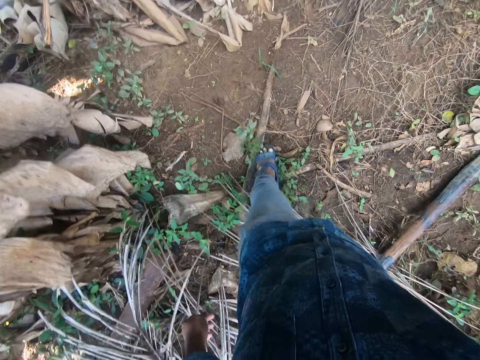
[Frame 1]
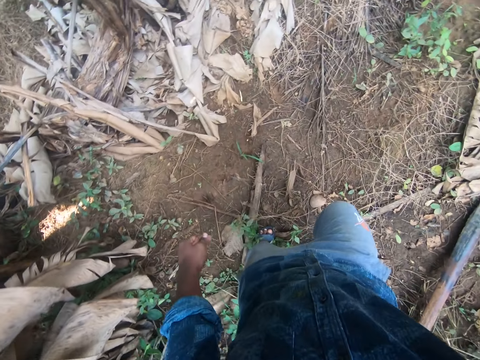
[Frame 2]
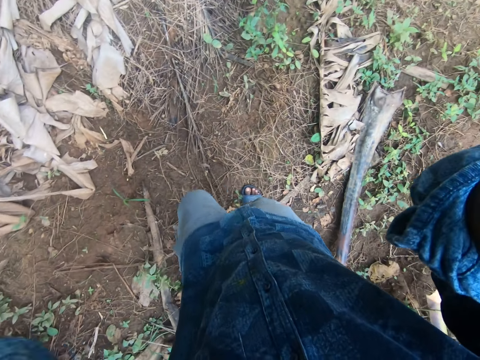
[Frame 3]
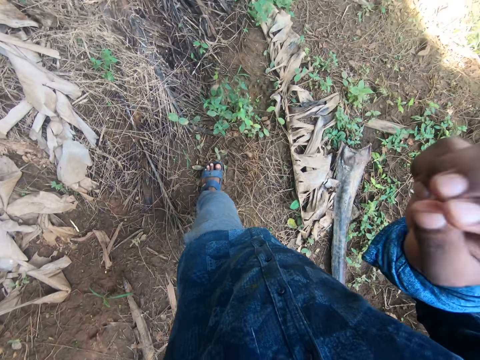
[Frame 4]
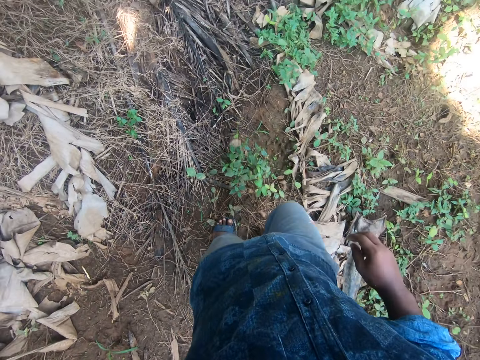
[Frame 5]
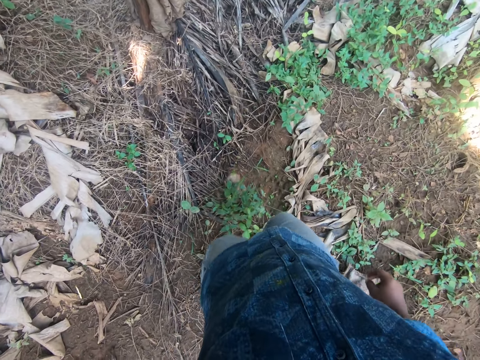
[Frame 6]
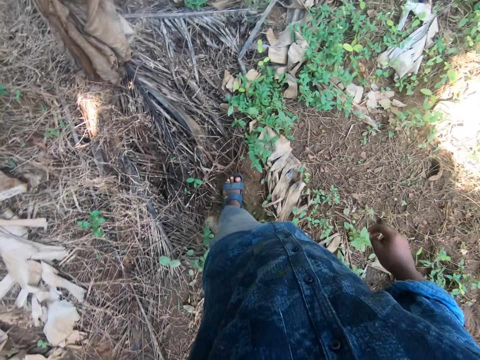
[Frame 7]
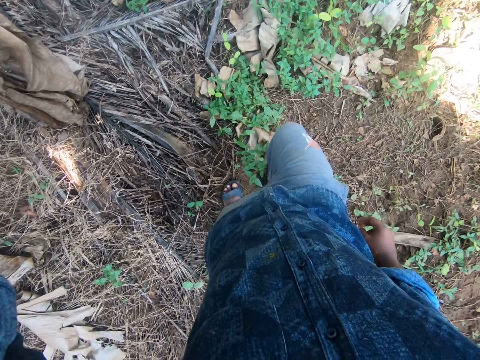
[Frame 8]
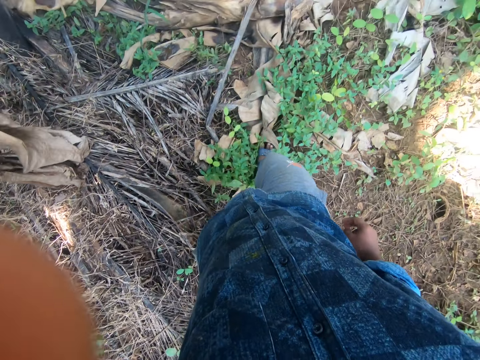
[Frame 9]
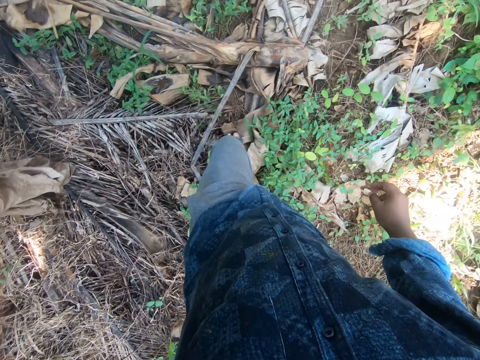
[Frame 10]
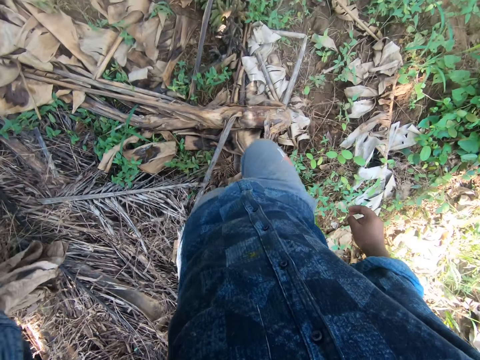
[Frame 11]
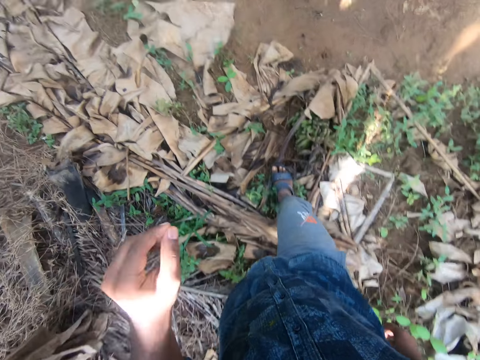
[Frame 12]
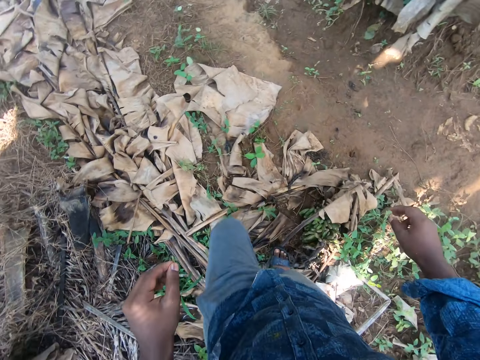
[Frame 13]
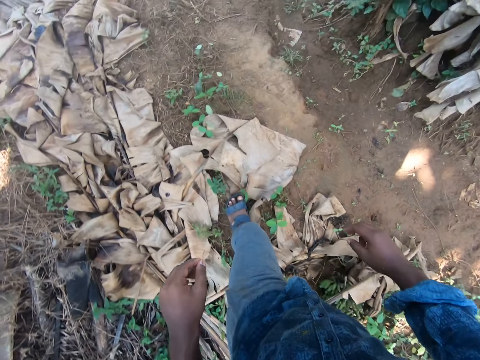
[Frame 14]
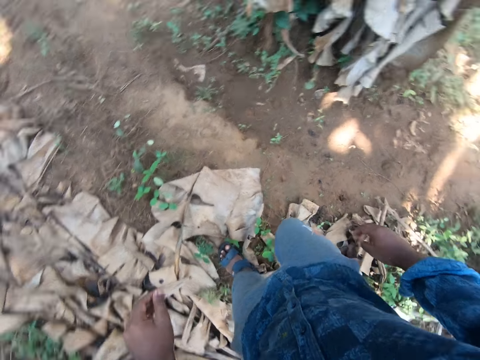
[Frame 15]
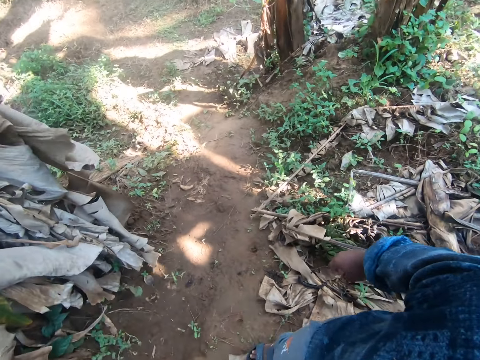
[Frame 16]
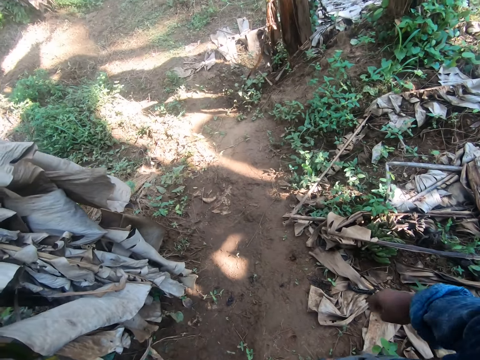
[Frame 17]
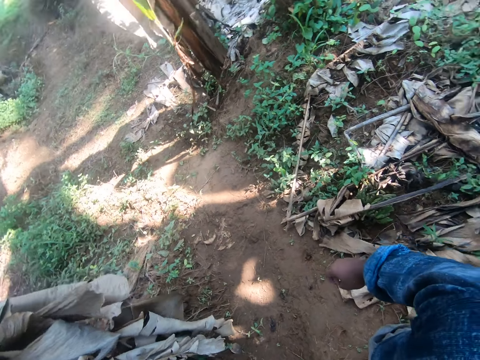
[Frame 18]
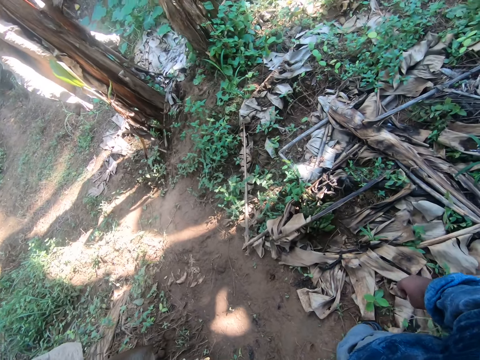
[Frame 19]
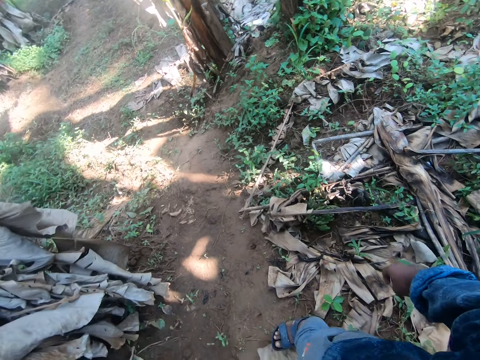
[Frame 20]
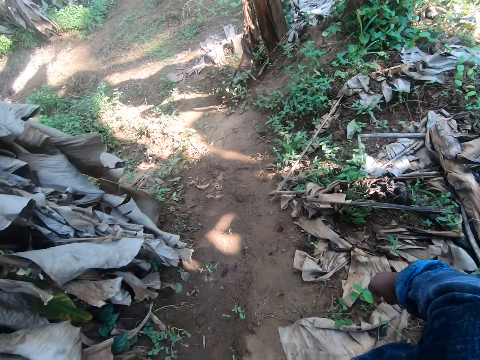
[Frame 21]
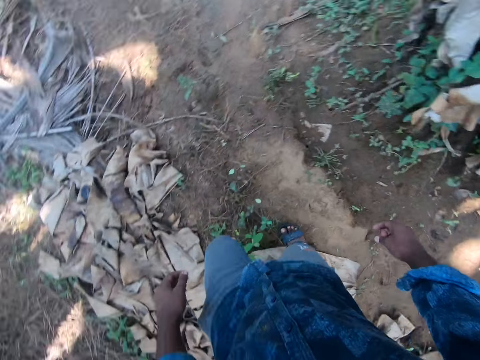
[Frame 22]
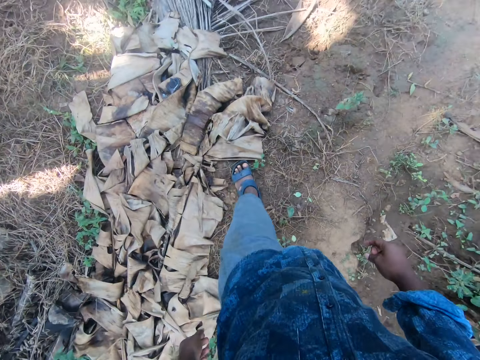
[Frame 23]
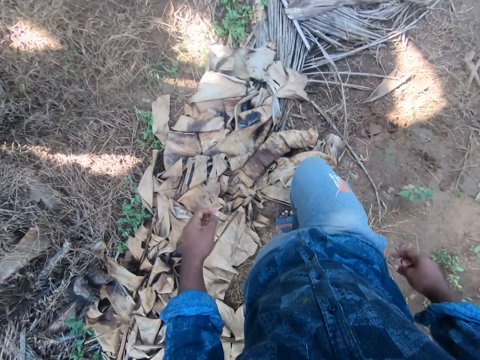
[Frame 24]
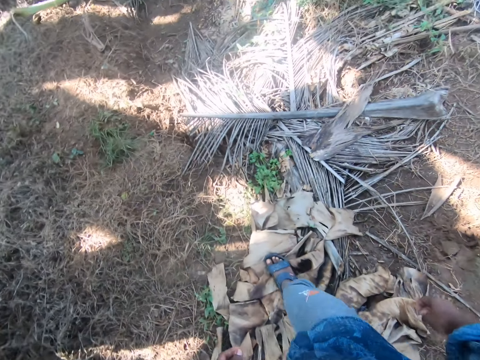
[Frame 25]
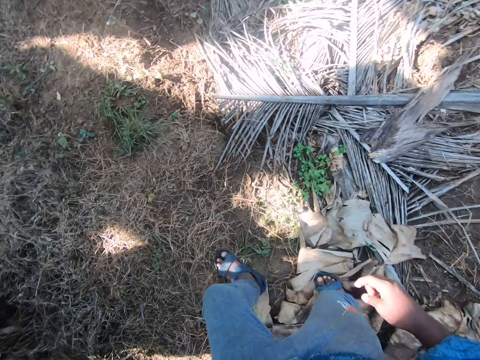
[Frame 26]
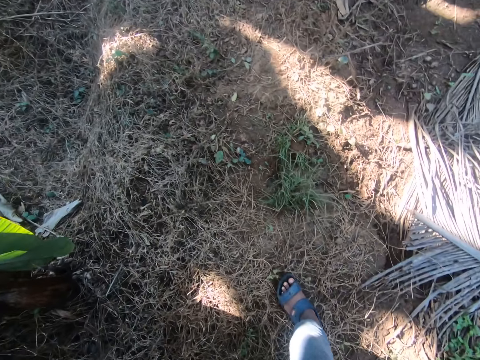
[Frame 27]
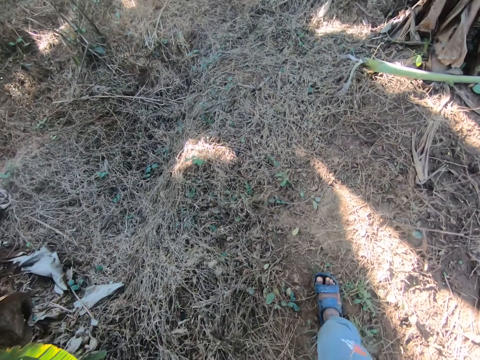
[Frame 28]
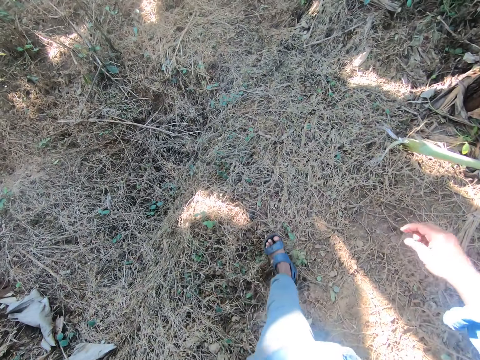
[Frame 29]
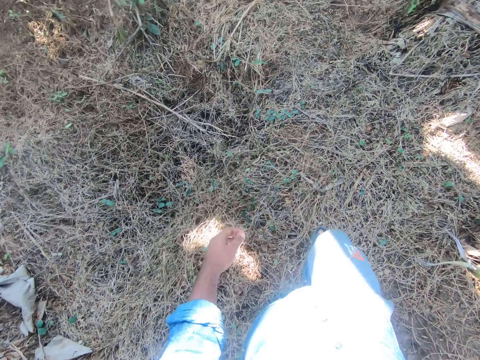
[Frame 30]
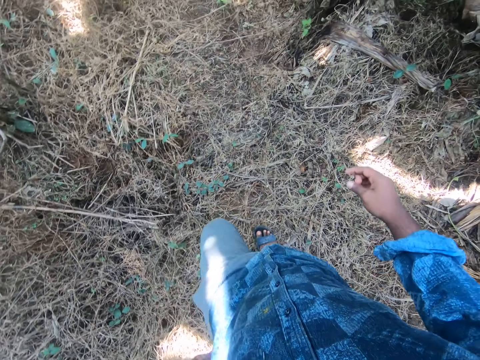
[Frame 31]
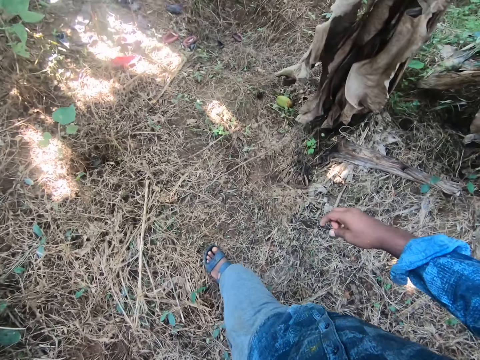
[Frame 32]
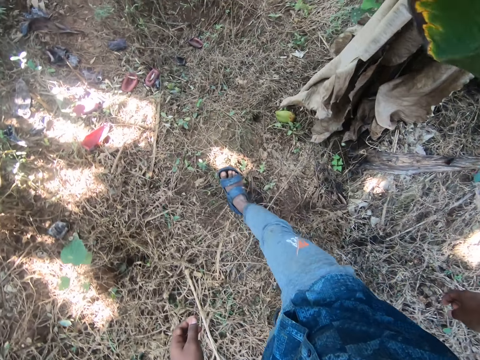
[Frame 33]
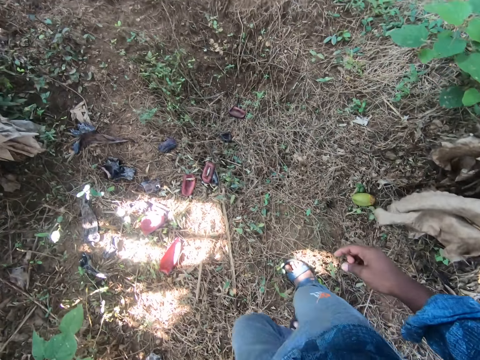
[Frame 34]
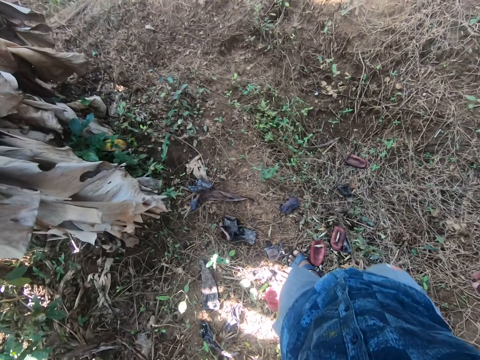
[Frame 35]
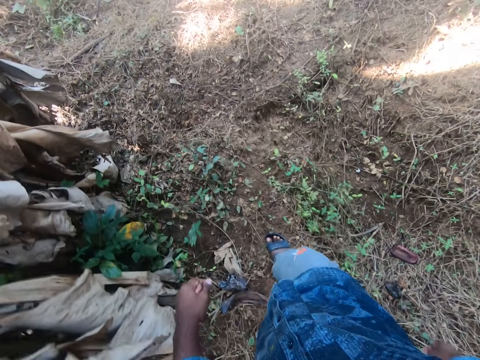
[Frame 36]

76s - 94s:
The camera wearer adjusts the camera on his head with his right hand. He turns around. He adjusts the camera on his head with his left hand. He walks around the farm. He adjusts the camera. He looks around. He walks around the farm.

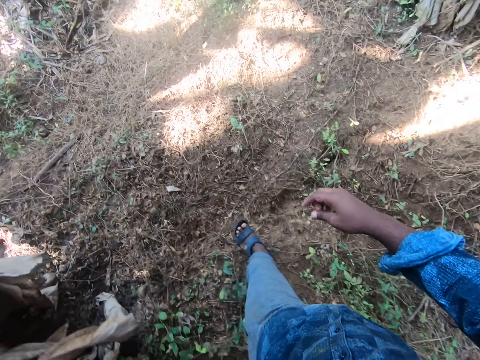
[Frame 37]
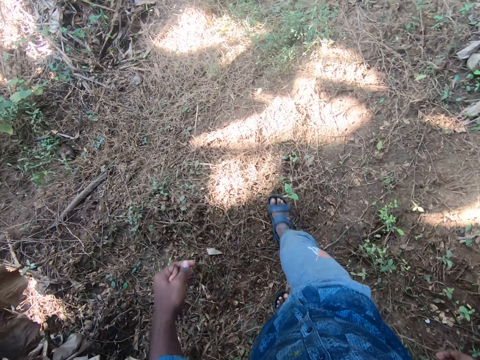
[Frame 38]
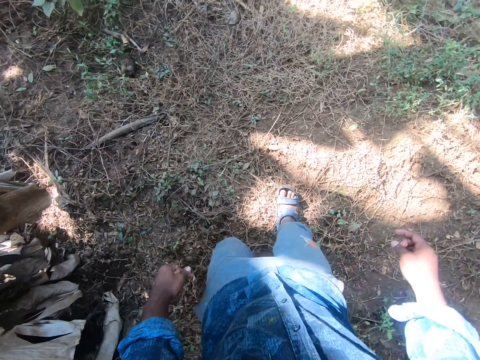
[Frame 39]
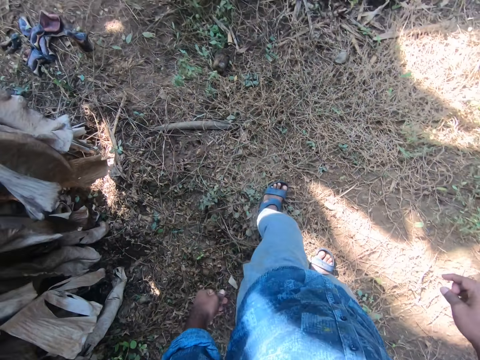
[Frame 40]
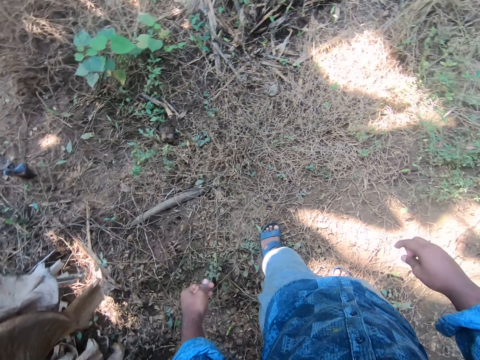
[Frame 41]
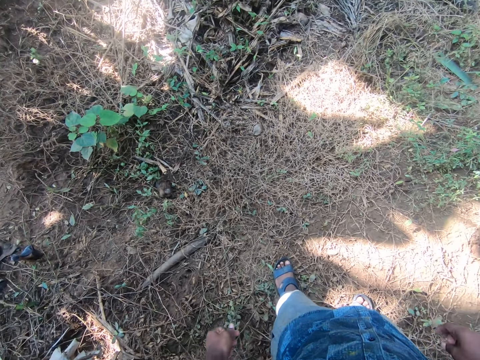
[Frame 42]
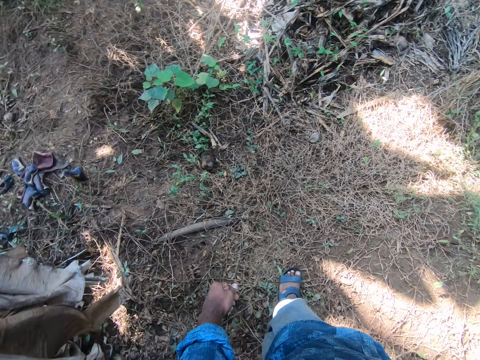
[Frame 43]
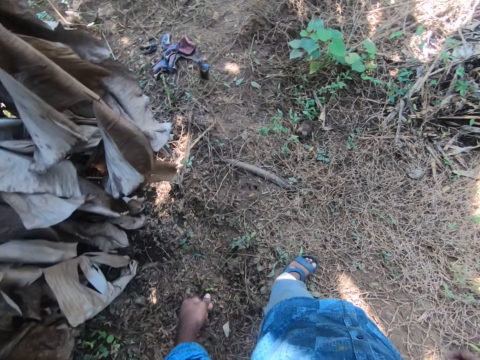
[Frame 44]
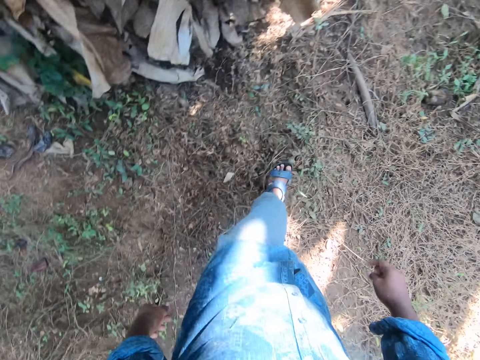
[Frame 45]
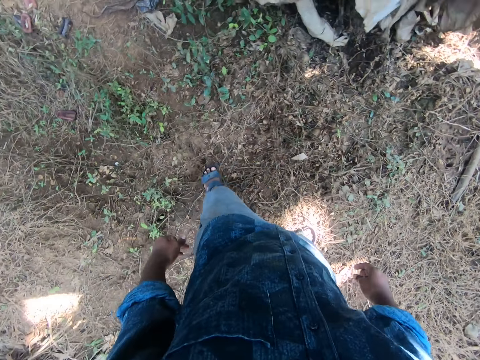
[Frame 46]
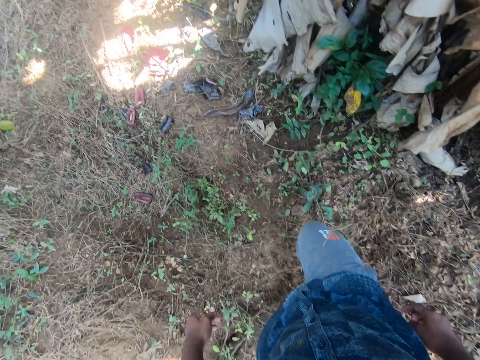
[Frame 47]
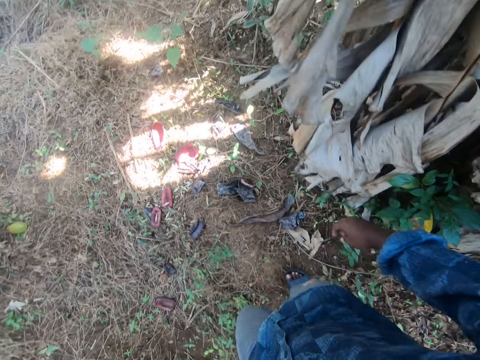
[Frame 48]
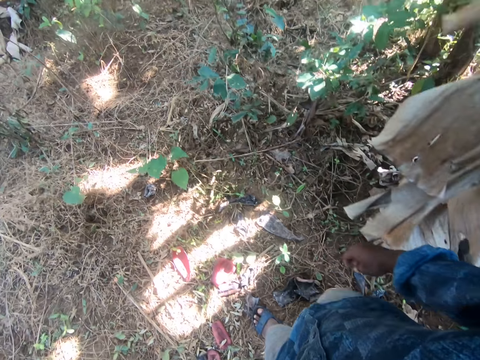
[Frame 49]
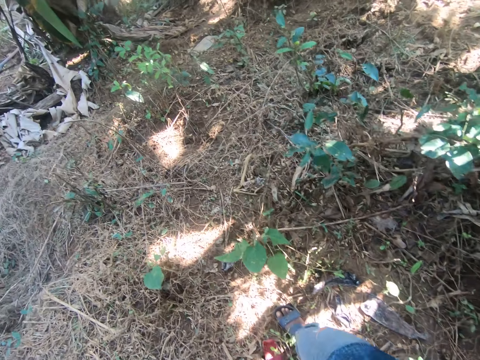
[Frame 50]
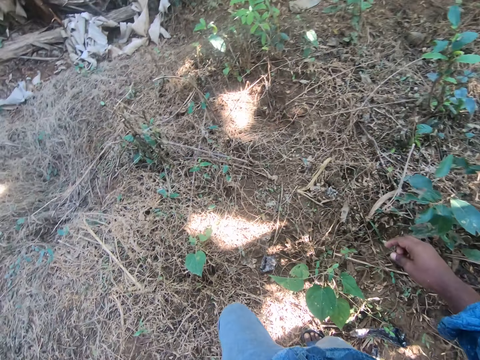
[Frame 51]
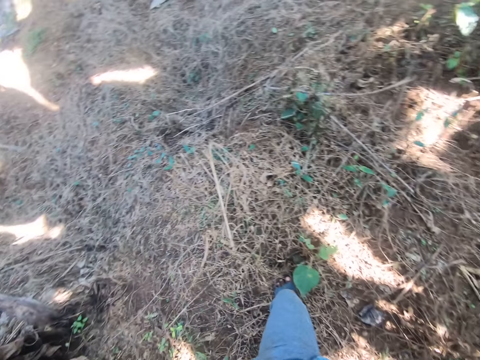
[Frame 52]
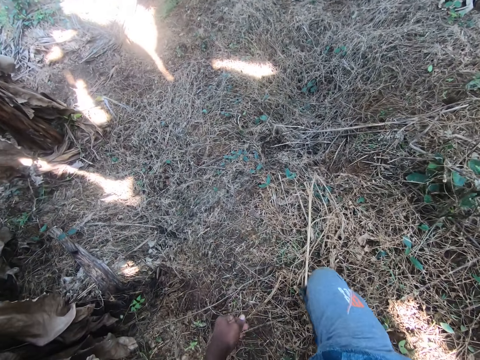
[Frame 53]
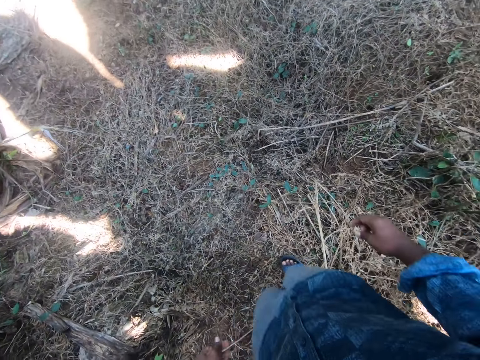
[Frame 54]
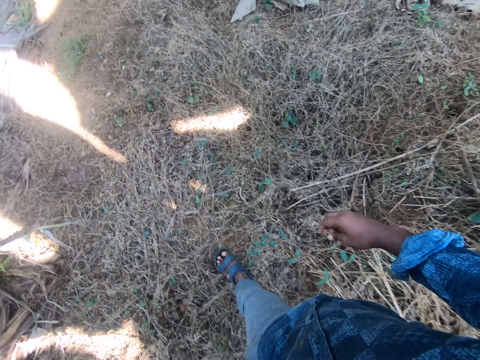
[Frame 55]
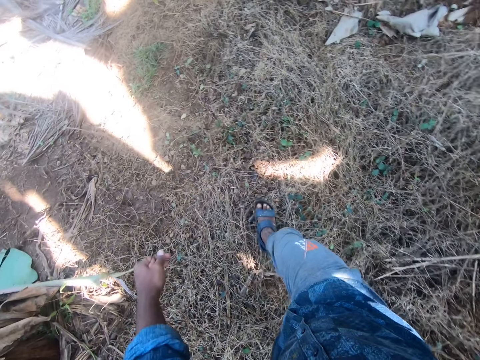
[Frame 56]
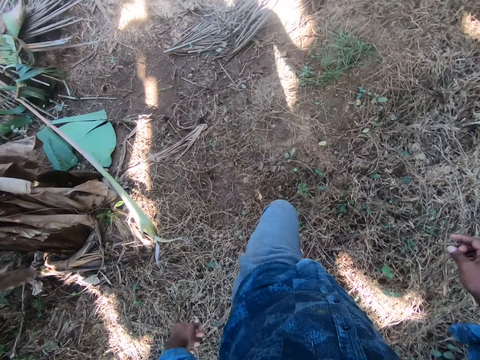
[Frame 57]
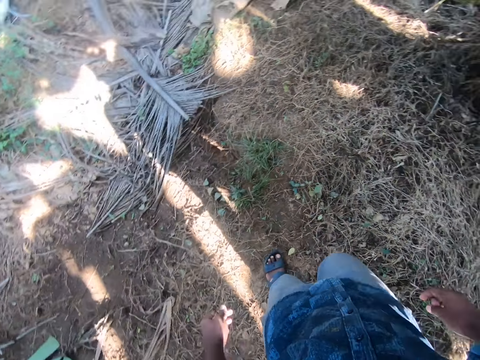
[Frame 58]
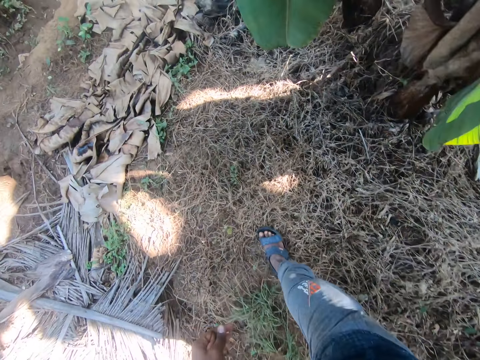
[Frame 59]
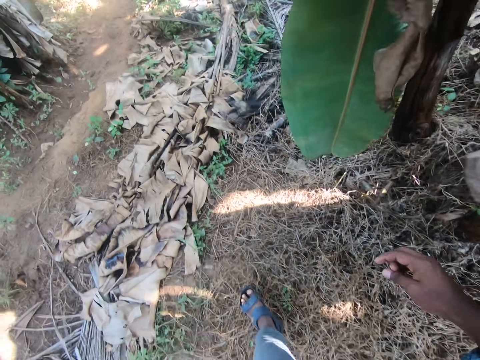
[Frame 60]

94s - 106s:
The camera wearer looks around. They turn around. They walk around the farm.
